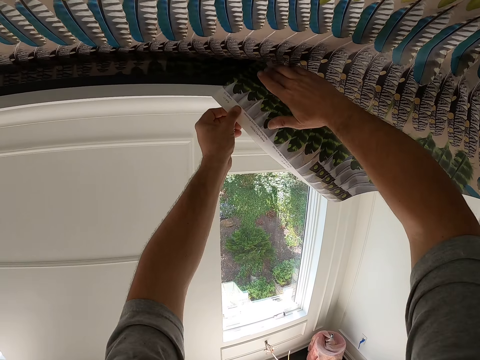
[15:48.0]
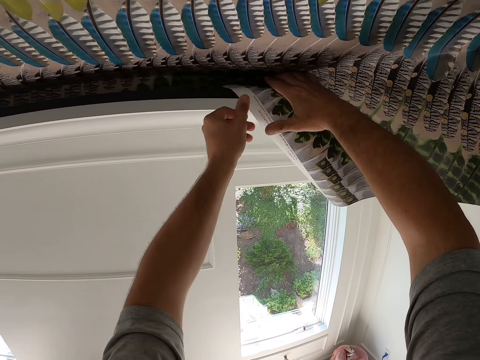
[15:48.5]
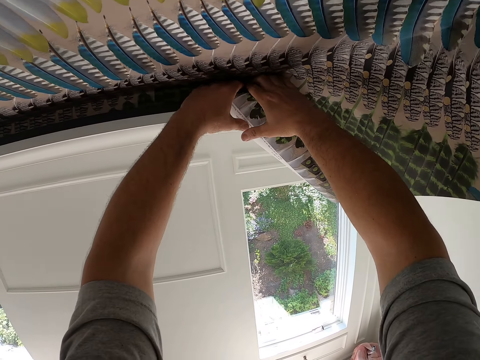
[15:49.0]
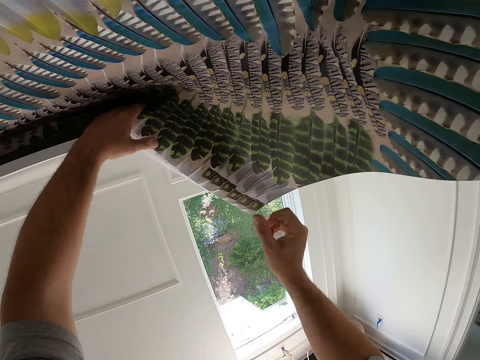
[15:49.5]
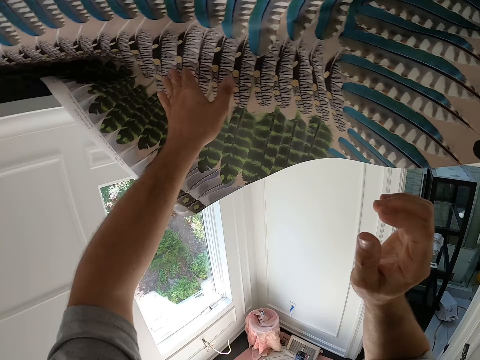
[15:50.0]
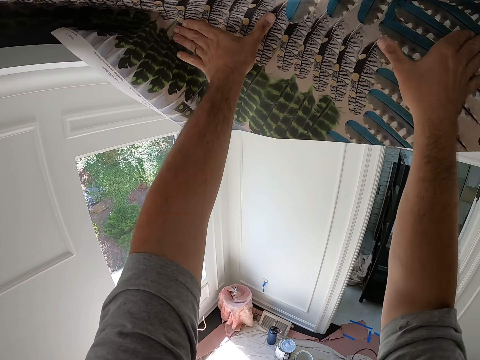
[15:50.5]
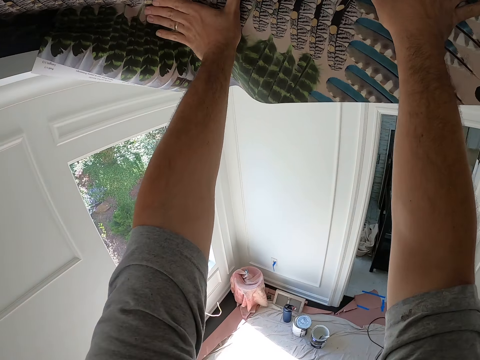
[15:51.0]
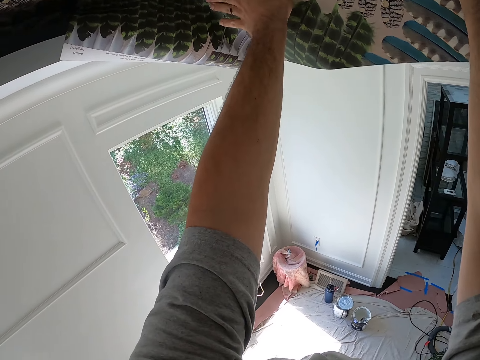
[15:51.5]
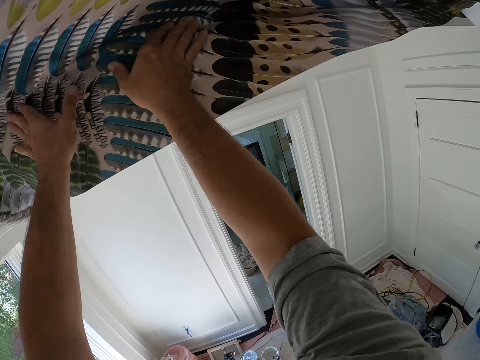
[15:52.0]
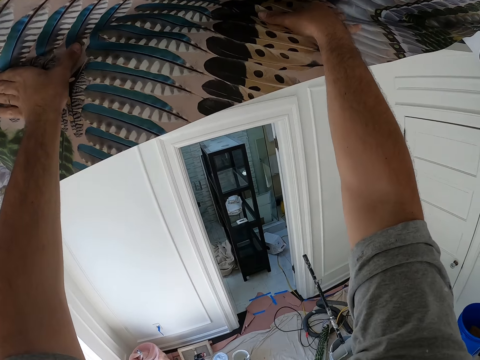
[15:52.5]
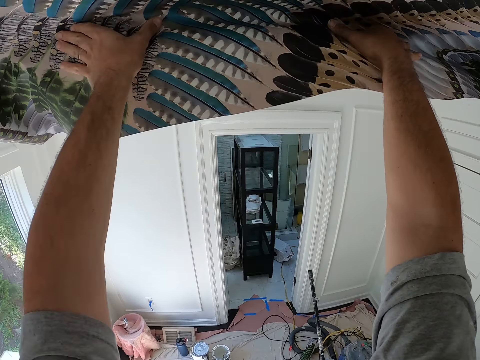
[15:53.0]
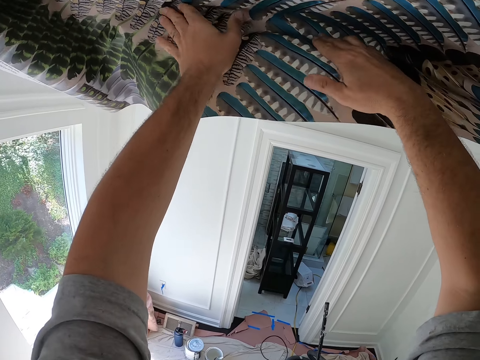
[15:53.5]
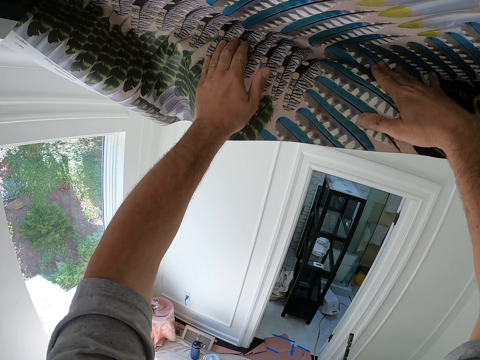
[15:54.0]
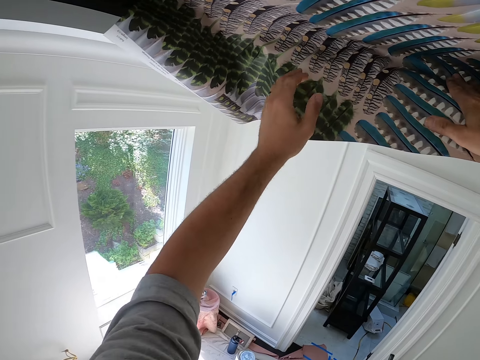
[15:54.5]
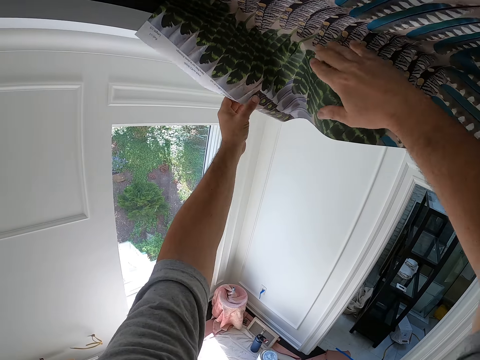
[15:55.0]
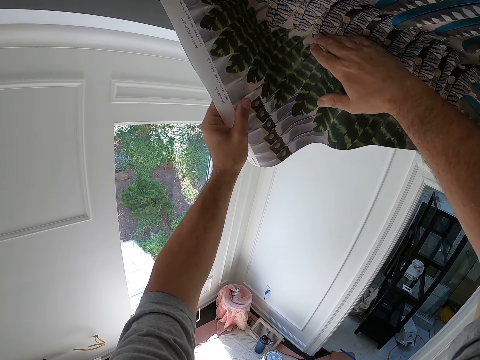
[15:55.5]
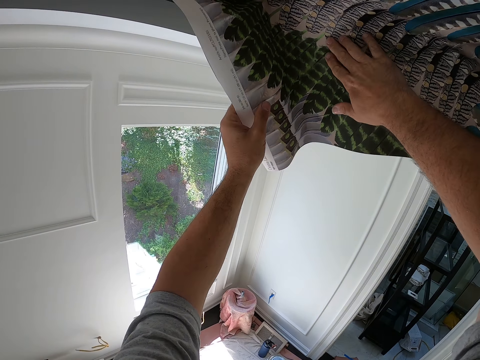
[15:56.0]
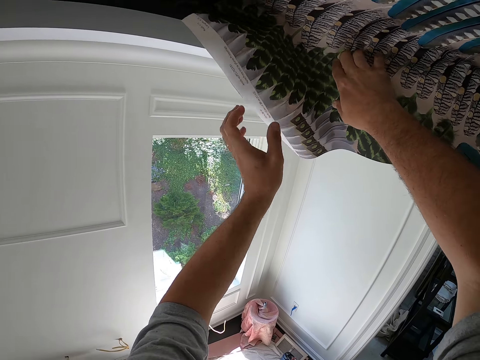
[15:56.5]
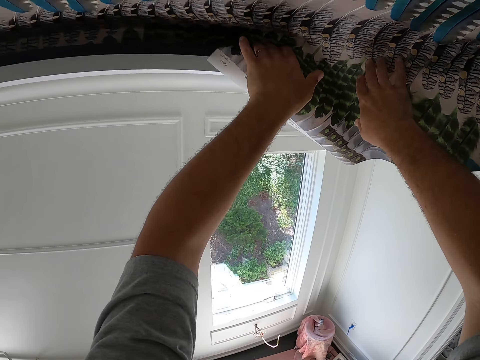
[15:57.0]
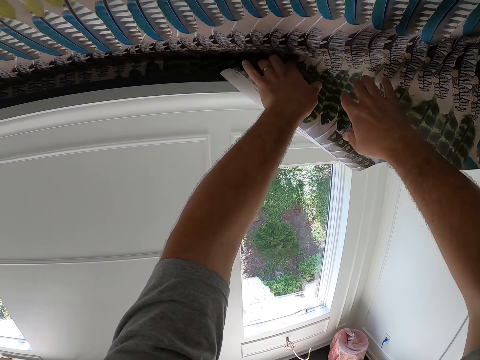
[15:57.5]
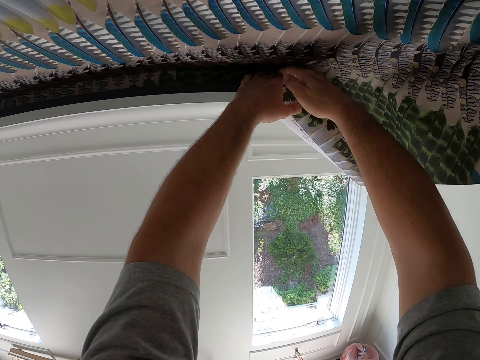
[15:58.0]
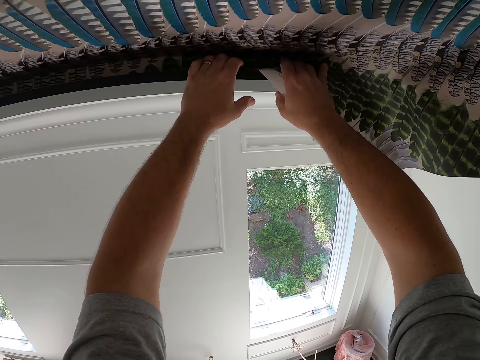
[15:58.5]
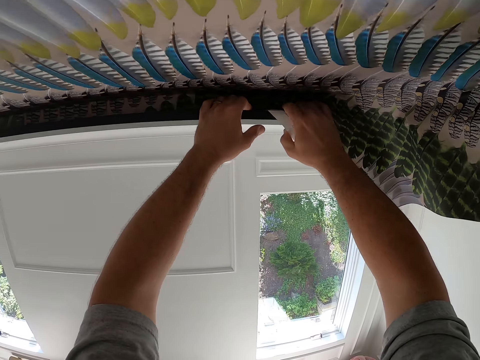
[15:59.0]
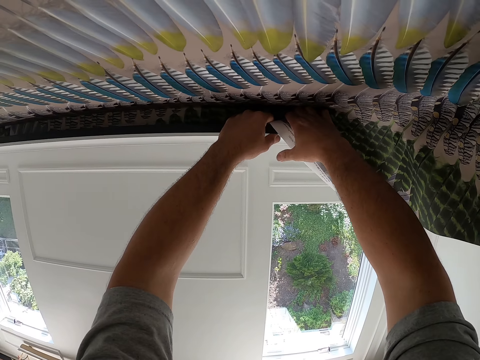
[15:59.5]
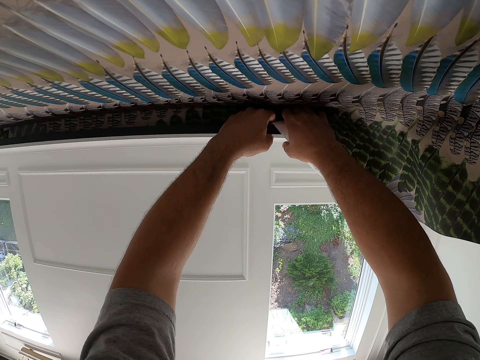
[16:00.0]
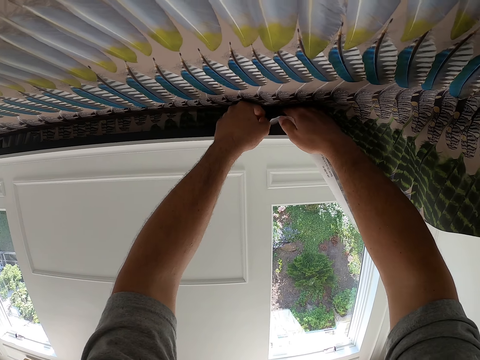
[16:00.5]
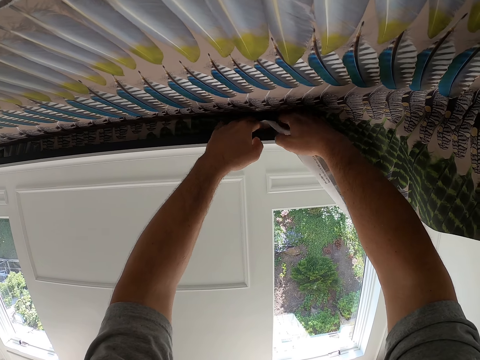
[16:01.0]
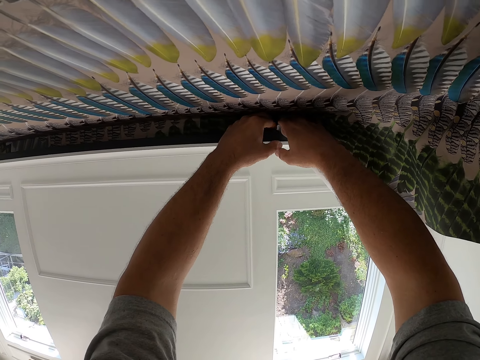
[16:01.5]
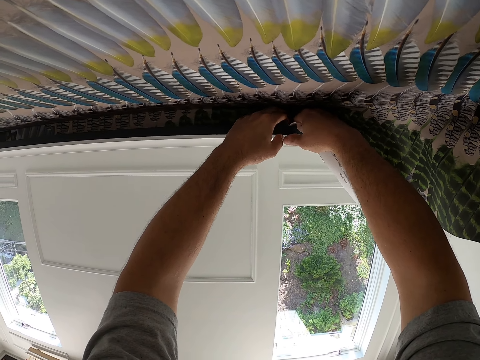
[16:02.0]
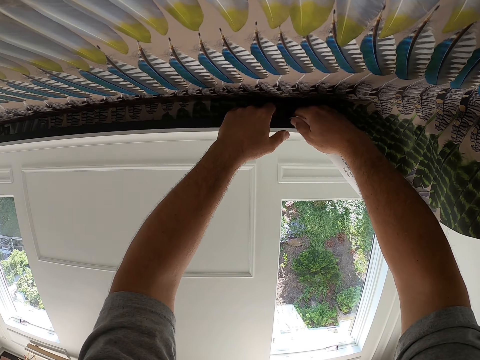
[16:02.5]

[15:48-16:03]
The camera wearer removes the tucked edges of the wallpaper with both hands.

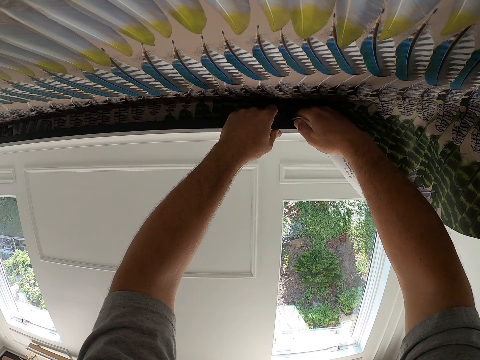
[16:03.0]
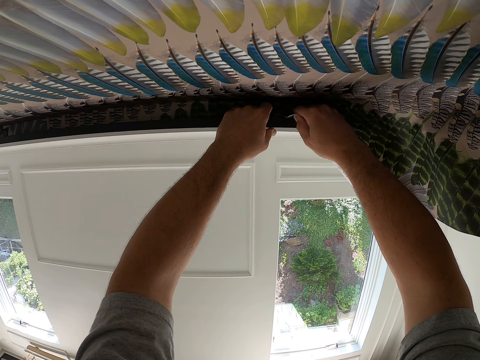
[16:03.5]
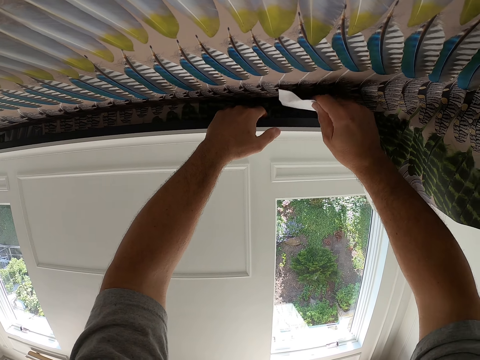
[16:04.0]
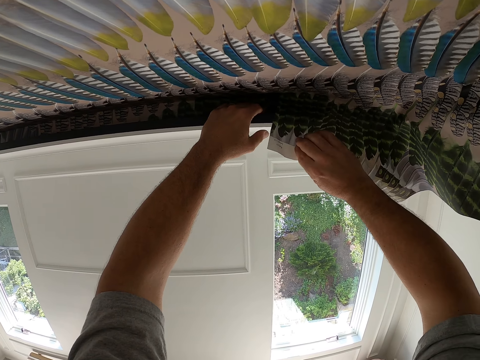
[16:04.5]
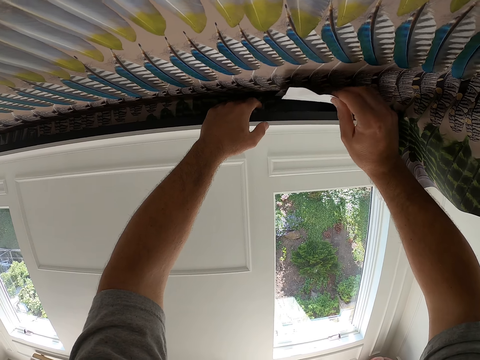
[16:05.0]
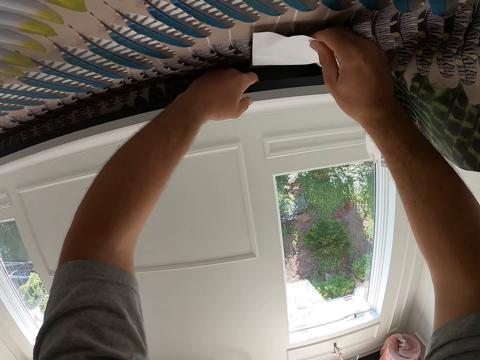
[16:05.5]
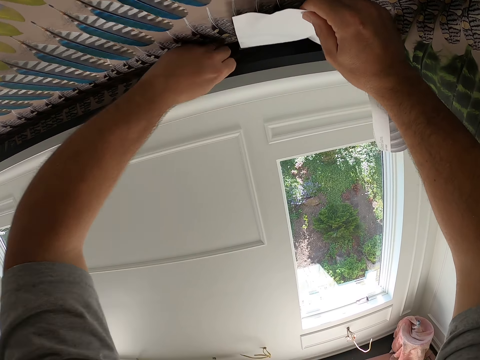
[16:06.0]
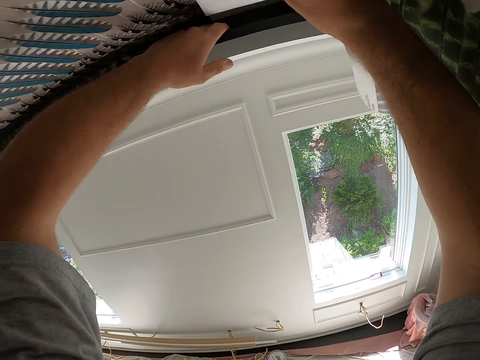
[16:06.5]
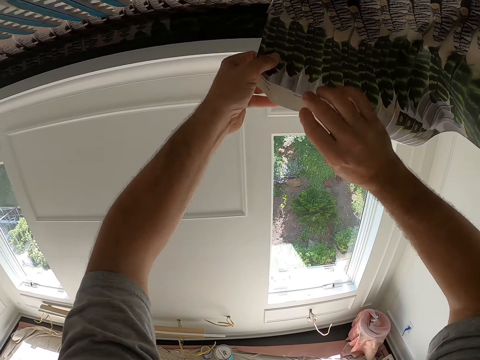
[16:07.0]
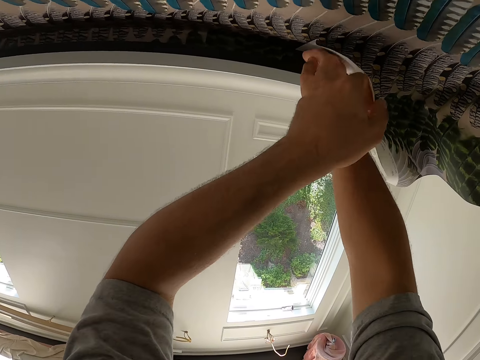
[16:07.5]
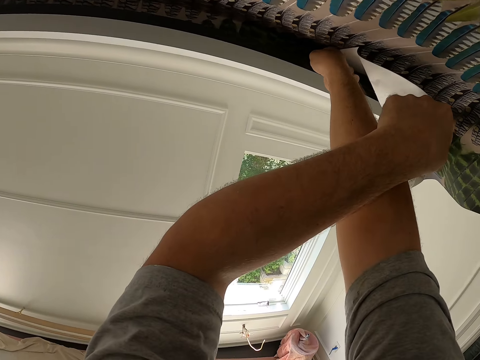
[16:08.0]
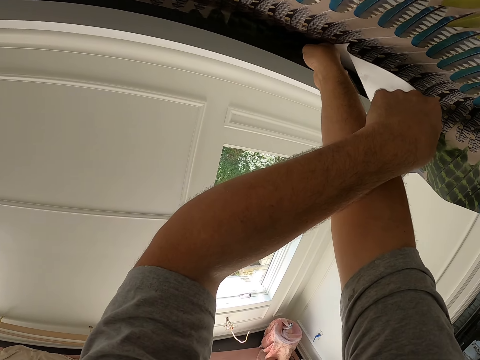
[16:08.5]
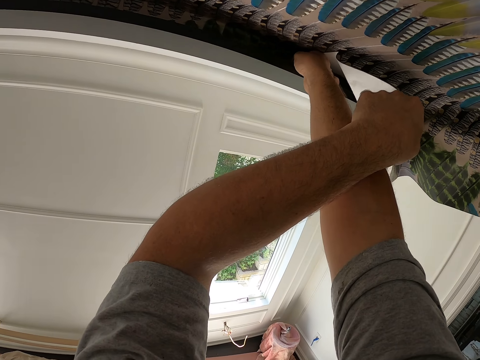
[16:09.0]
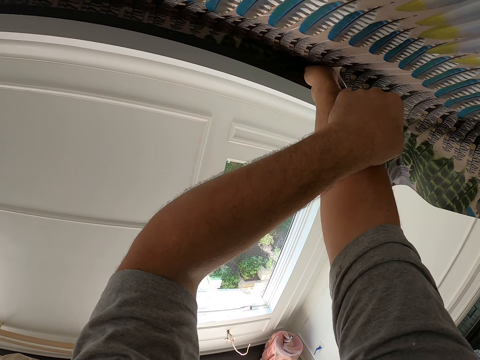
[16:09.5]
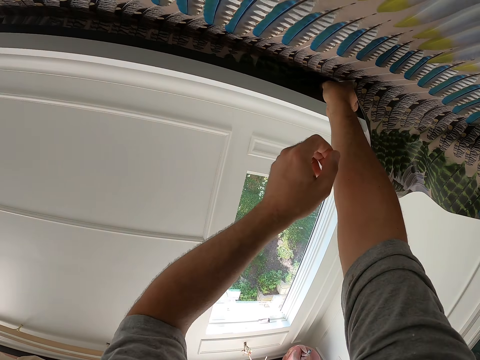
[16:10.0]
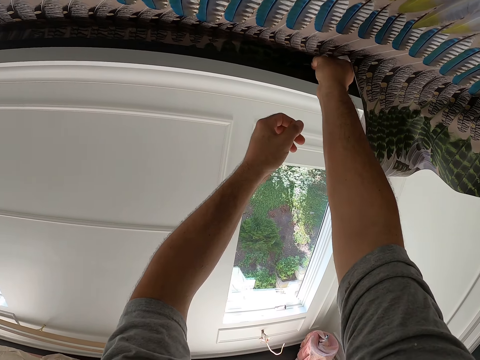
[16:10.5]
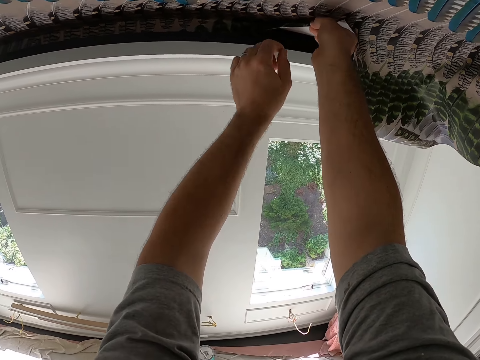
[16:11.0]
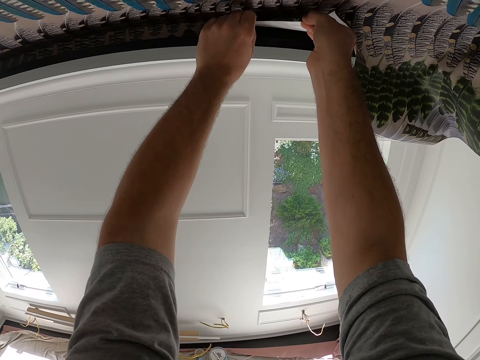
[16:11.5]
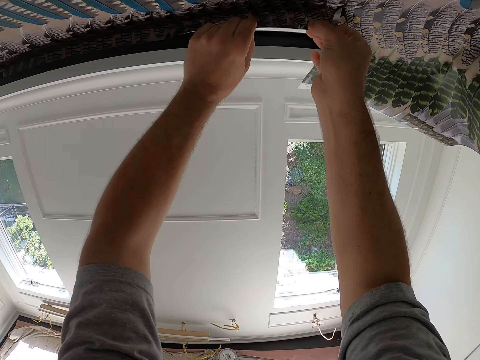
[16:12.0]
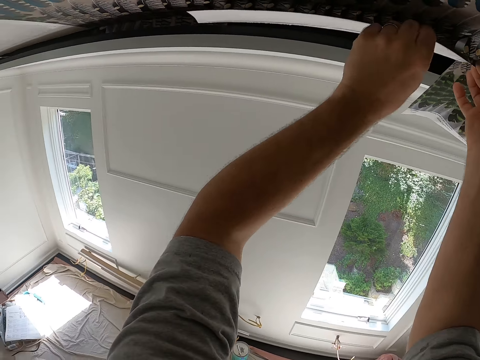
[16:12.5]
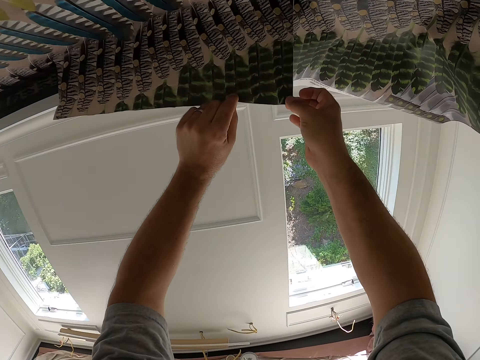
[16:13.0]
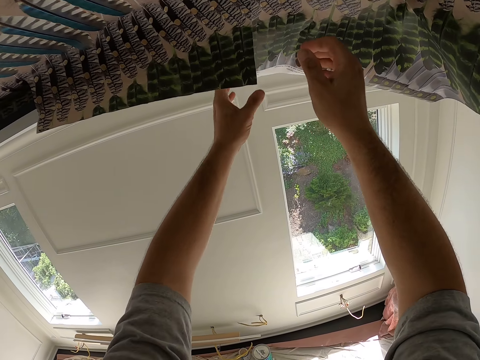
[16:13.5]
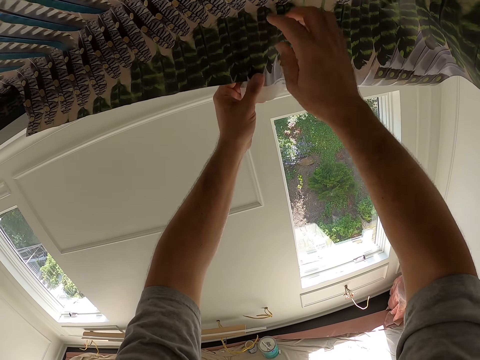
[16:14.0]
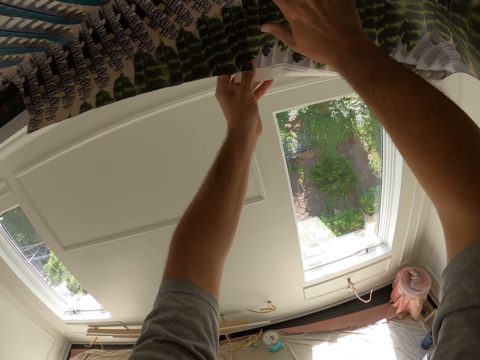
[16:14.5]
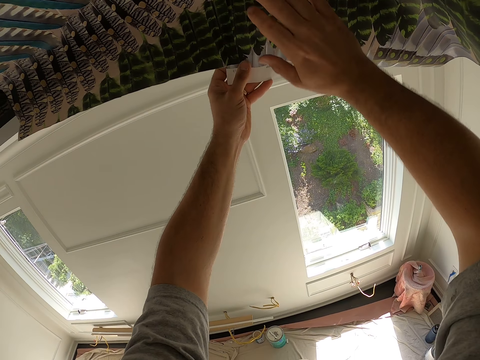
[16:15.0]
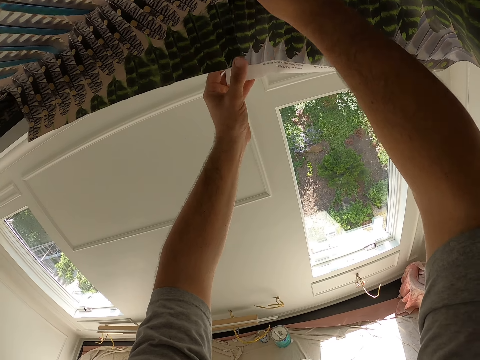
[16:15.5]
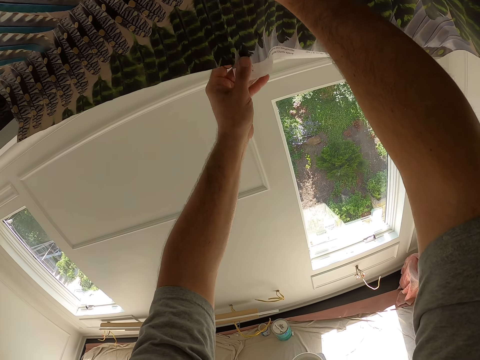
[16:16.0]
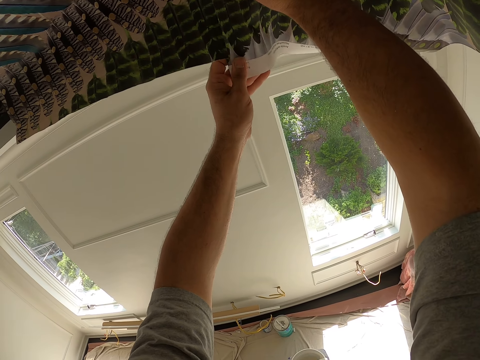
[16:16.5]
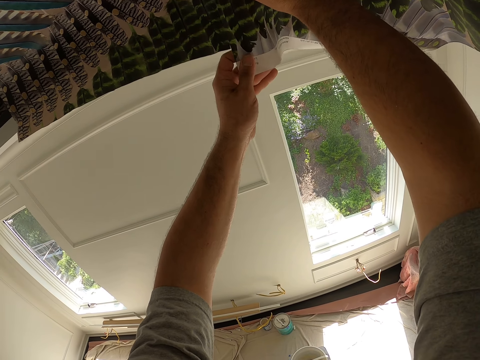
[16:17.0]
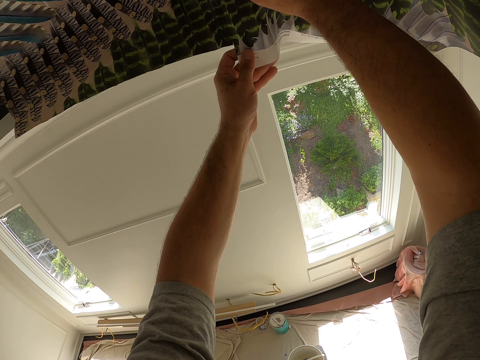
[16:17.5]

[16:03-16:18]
The camera wearer adjusts the ceiling wallpaper with both hands.
